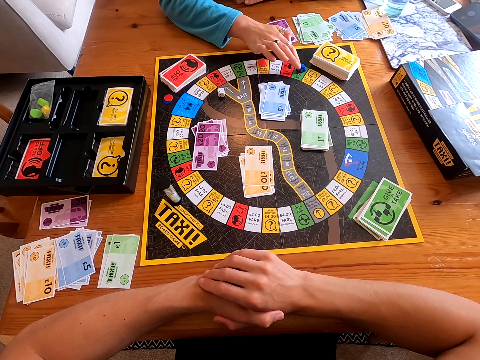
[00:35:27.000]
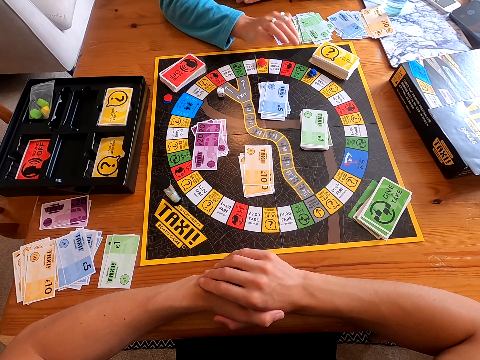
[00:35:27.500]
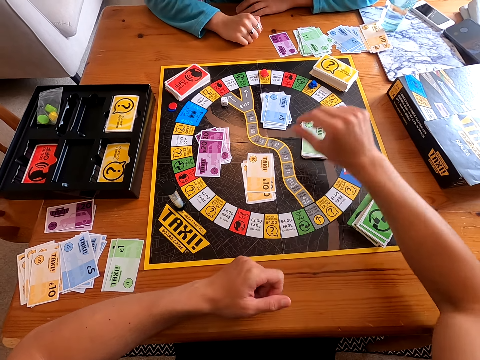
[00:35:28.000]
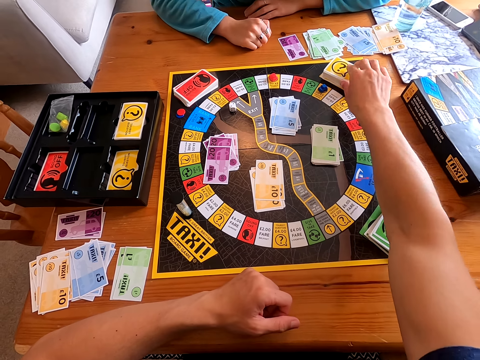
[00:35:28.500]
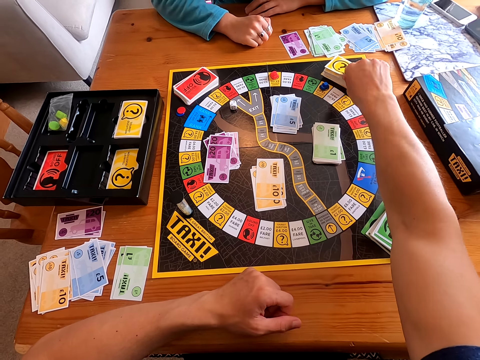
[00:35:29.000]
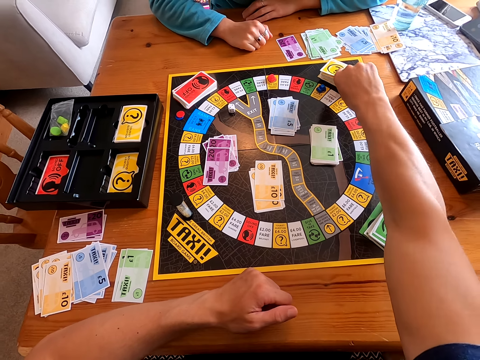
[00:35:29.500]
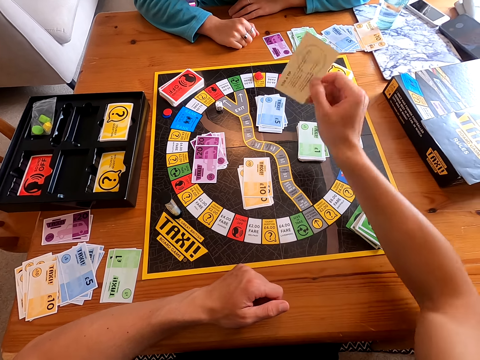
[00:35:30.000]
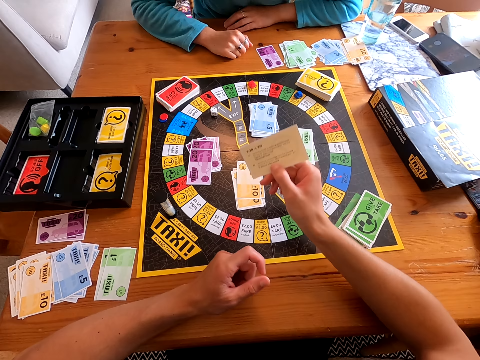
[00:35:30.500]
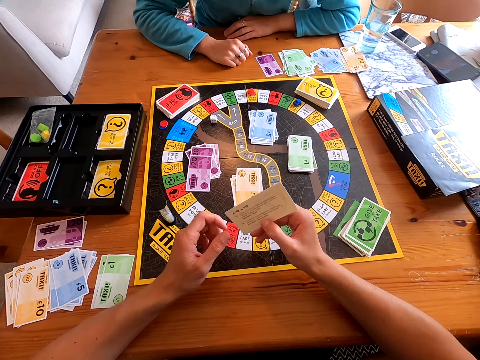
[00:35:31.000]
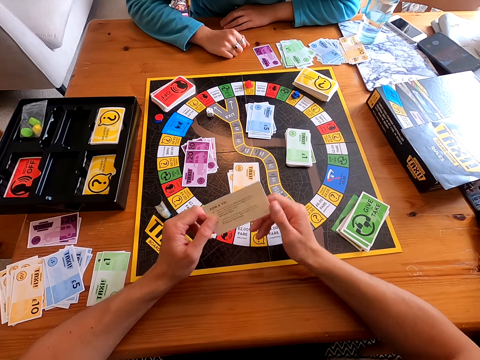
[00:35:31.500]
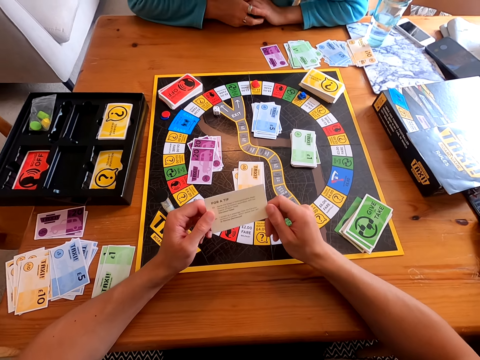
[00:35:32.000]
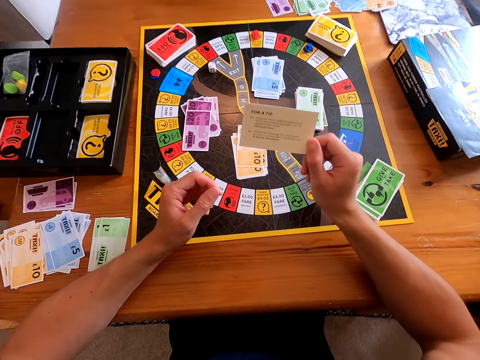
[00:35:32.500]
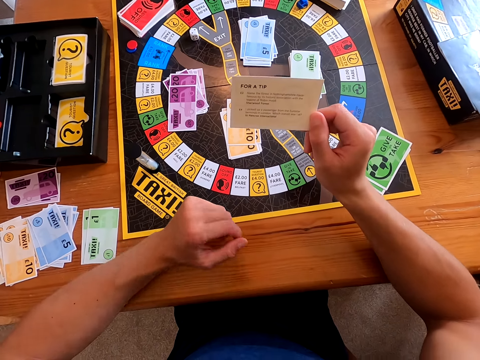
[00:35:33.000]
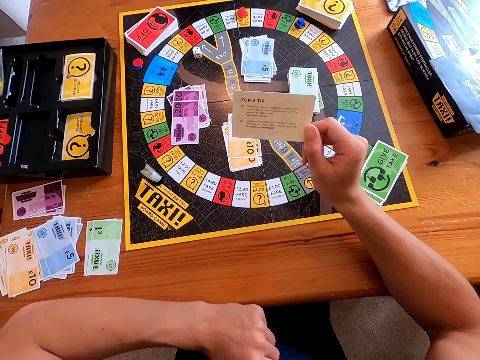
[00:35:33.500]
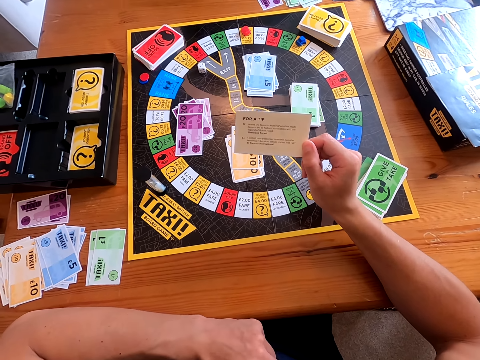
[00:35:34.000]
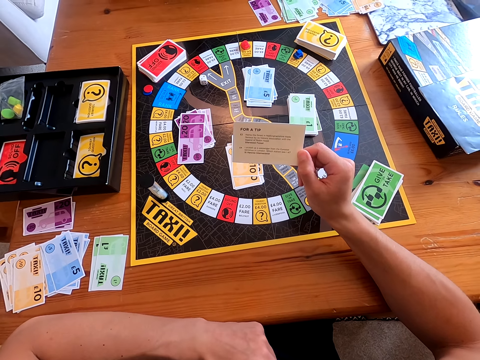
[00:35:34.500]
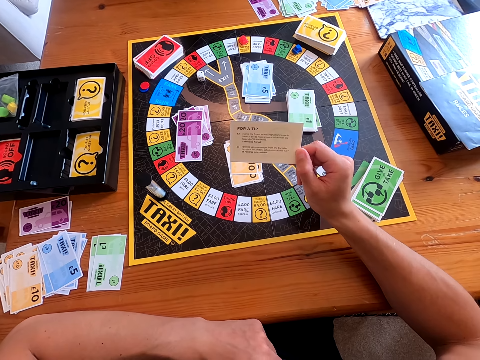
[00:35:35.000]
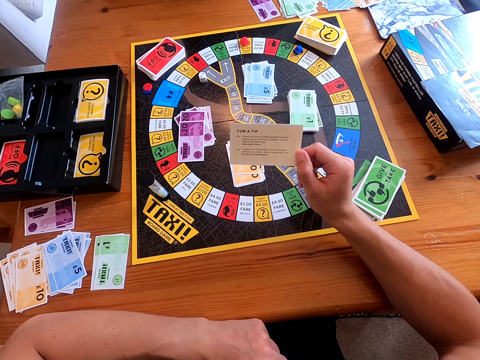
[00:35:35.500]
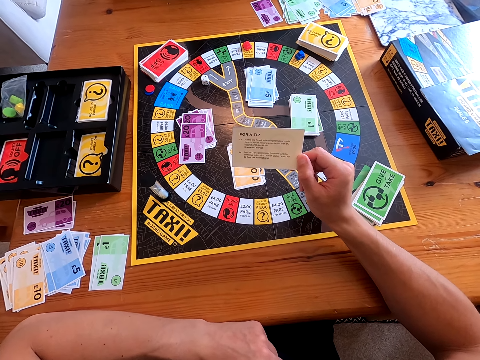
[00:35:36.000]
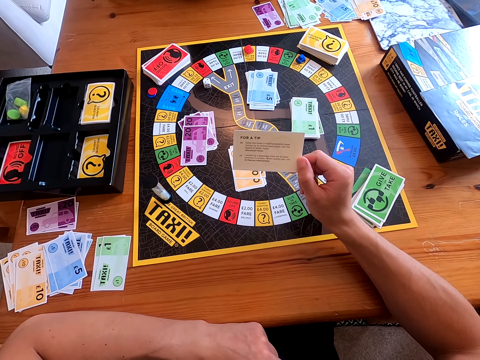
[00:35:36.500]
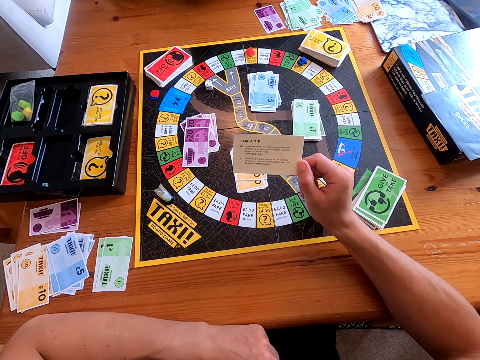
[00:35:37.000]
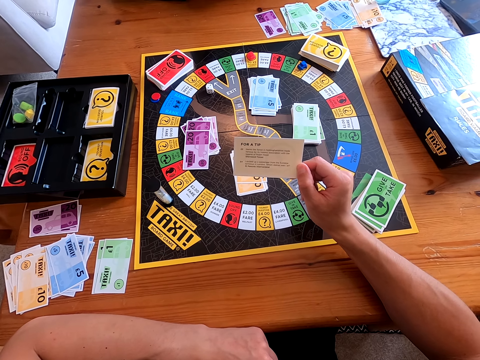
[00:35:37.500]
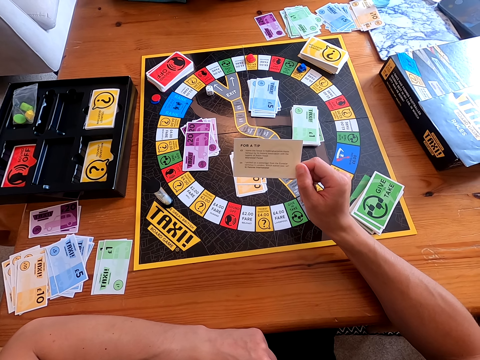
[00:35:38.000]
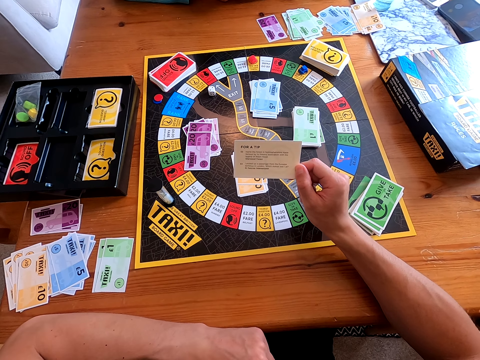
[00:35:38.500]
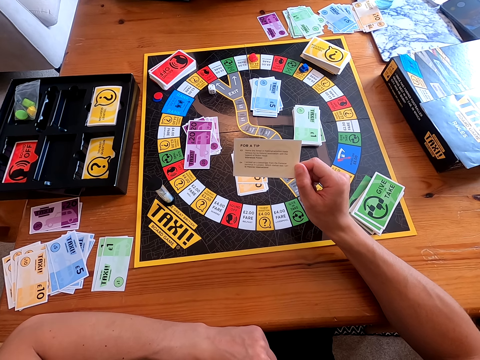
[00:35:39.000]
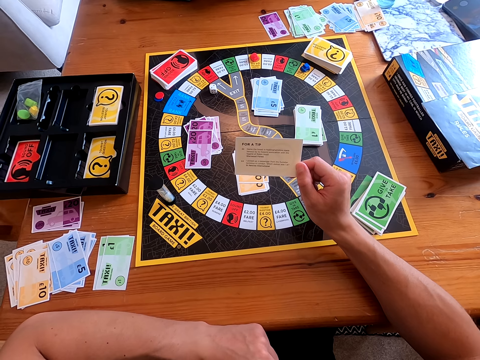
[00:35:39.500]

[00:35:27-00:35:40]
A woman moves the piece on the board forward. The camera wearer picks a card from the board. They look at the card. They read the card.

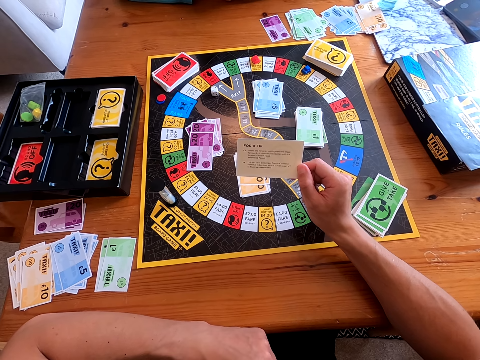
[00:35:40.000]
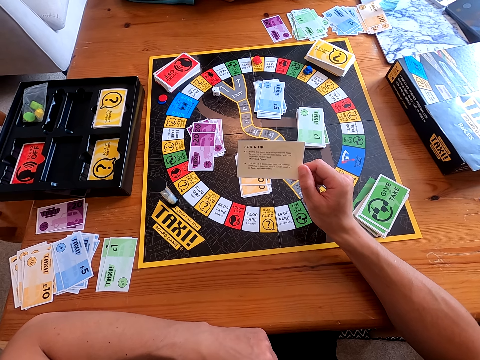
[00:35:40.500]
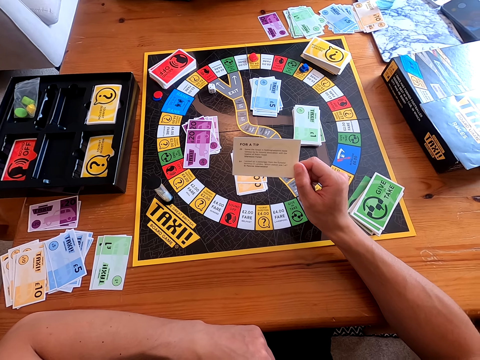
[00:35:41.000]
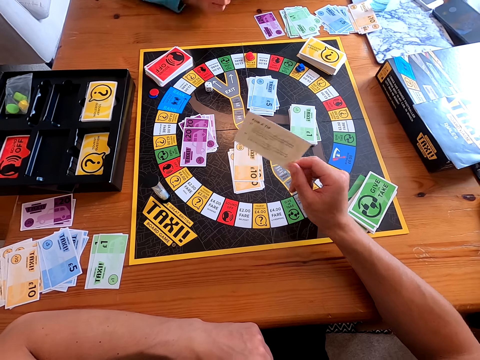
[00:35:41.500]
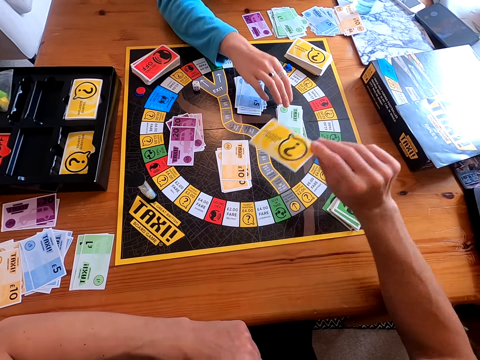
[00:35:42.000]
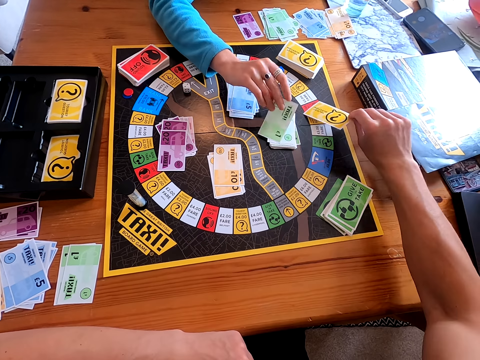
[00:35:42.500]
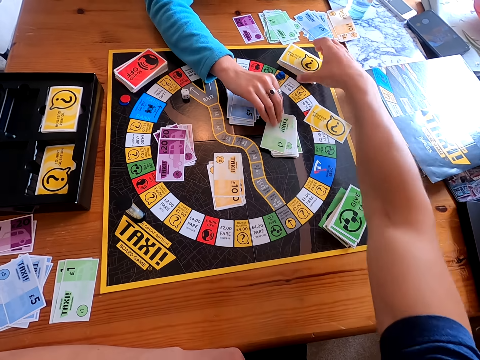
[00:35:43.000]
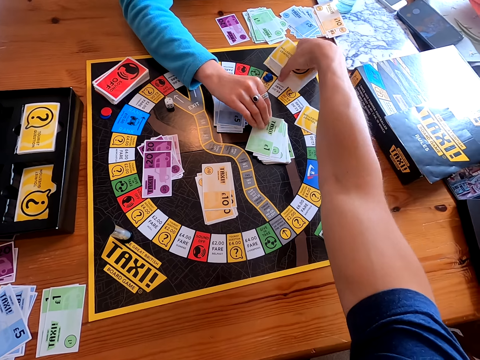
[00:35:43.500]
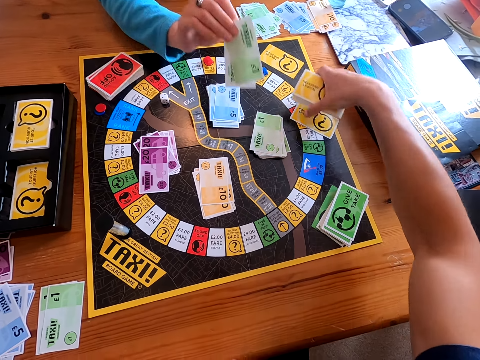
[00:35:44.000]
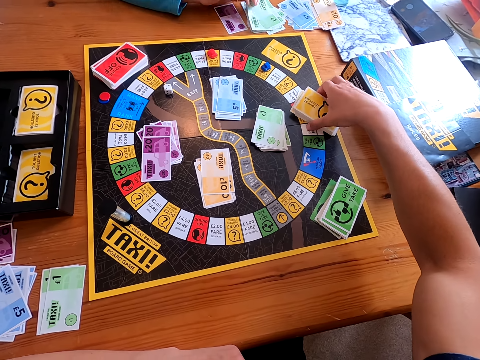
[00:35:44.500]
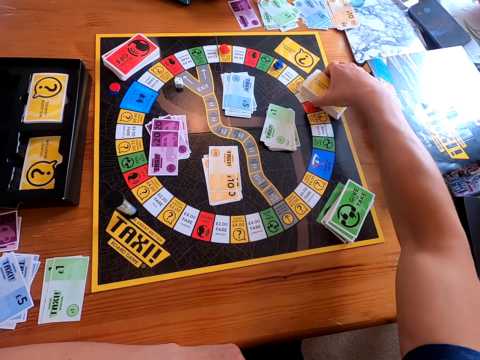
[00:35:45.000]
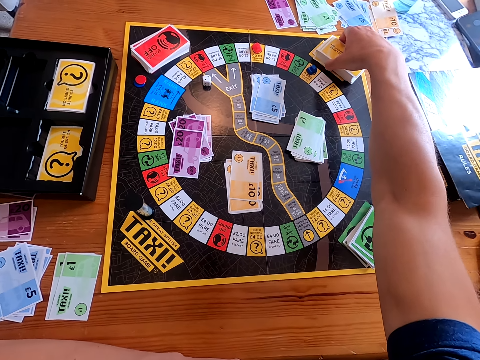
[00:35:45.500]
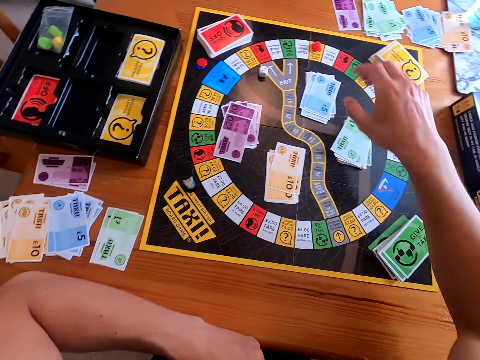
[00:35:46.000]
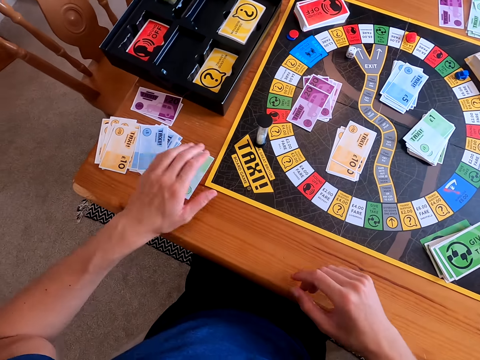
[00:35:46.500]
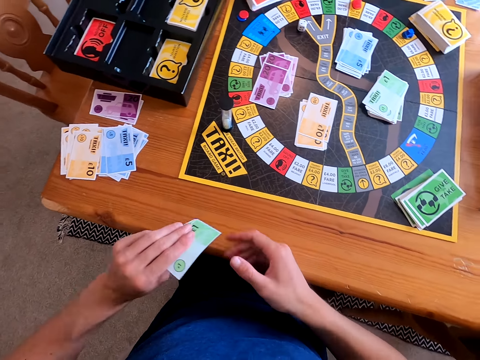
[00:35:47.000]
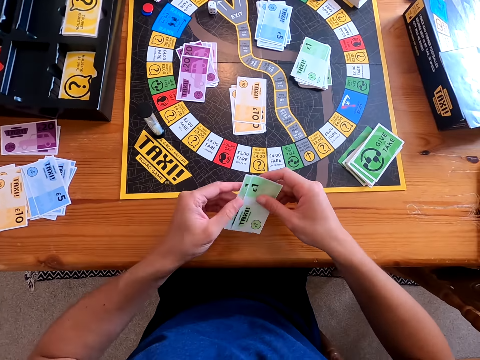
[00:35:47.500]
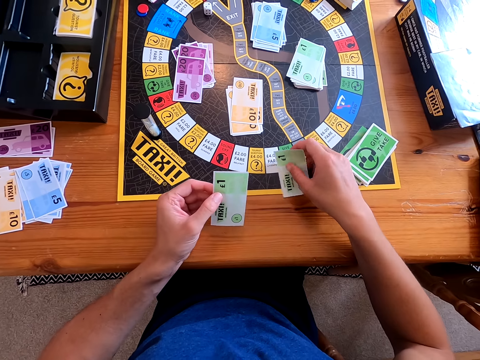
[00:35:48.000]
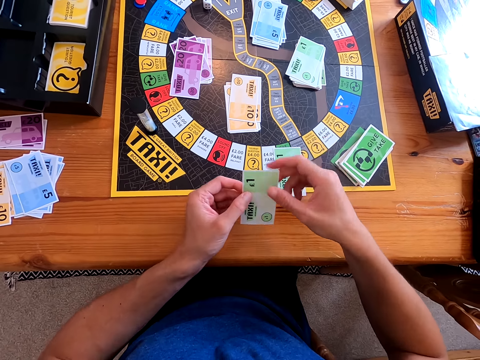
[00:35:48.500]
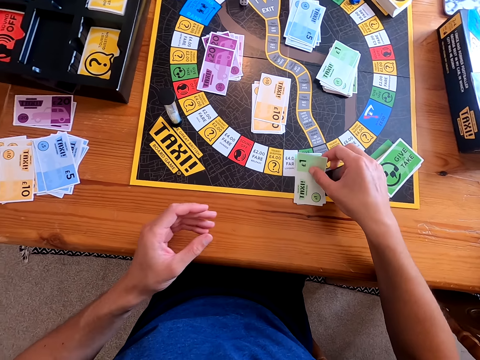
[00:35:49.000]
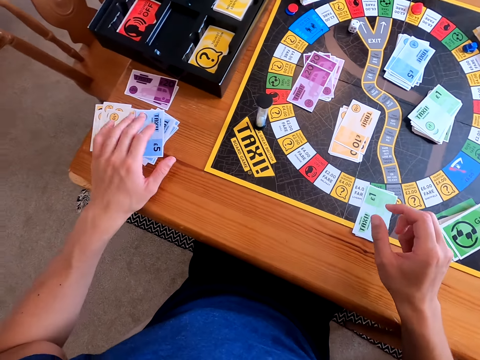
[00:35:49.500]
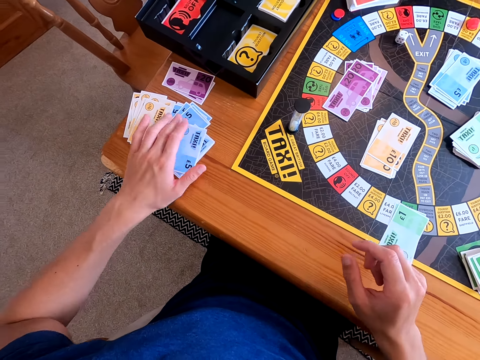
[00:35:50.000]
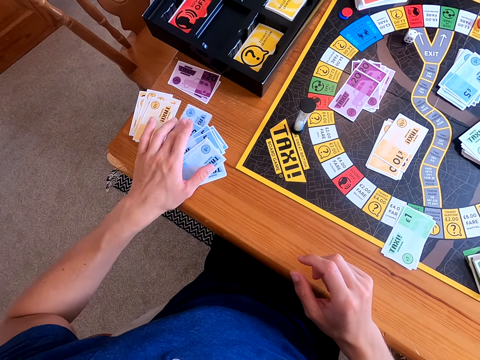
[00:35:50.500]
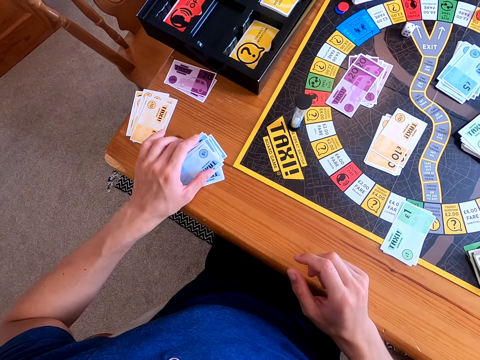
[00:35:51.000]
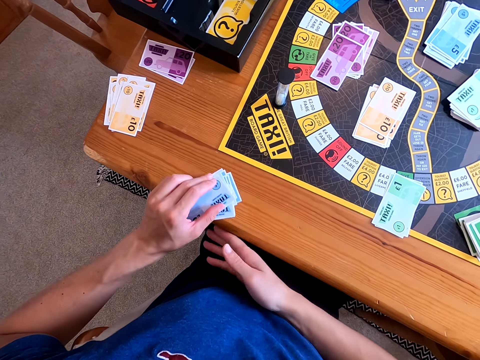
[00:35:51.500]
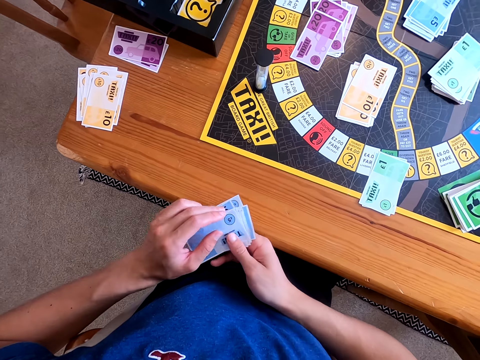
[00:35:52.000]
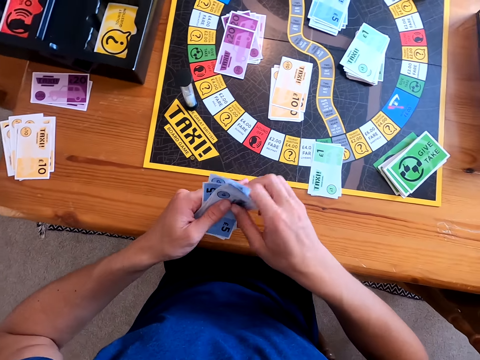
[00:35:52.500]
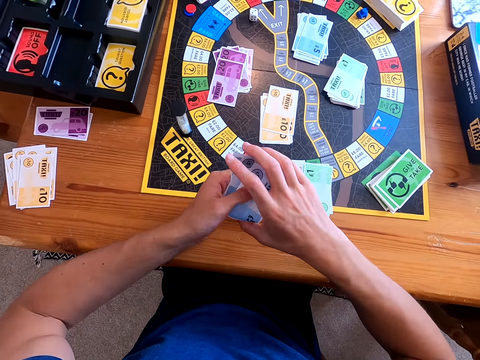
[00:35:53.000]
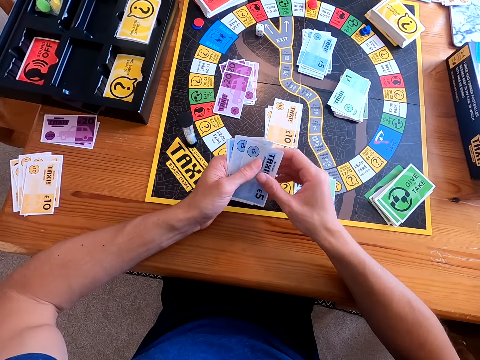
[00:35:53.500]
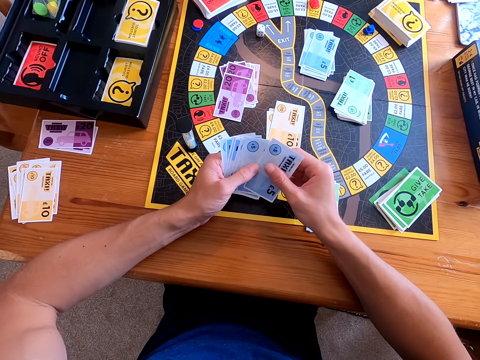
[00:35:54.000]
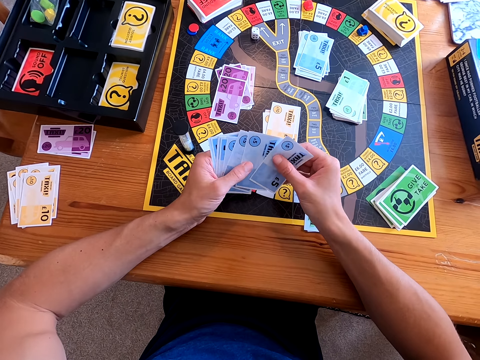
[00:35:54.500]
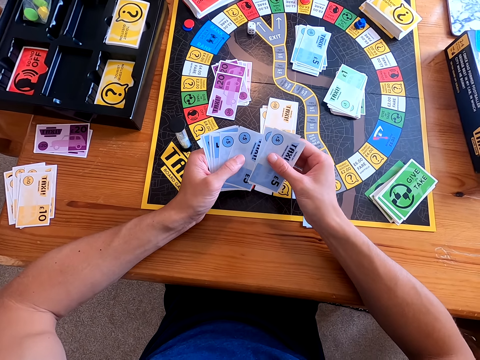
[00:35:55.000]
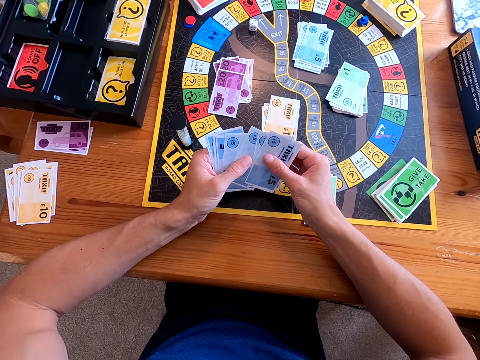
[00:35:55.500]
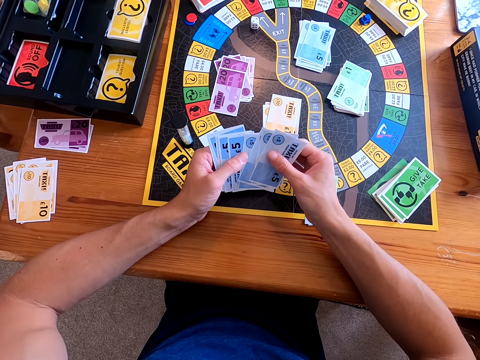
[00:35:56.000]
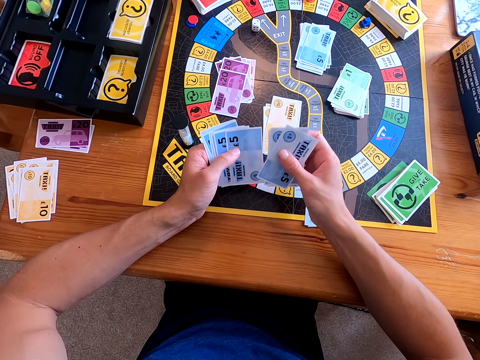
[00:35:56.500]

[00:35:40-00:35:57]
A woman picks the card from the board. The camera wearer places the card on the board. They hold the cards. The woman places the cards on the table. The camera wearer mixes the cards on the board and drags the cards. They pick the cards from the table. They put the cards on the table one by one. They pick the cards from the table. They count the cards.
